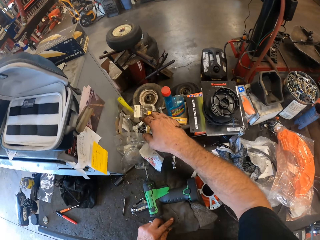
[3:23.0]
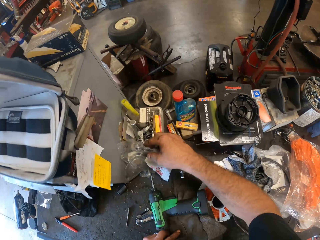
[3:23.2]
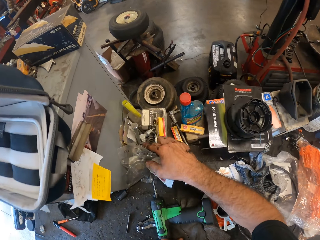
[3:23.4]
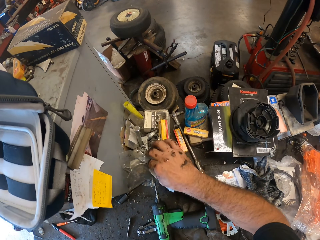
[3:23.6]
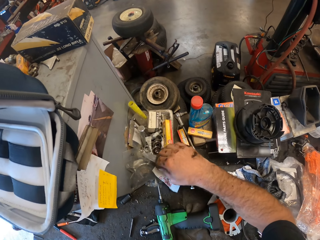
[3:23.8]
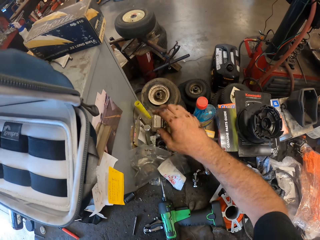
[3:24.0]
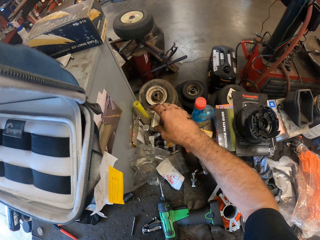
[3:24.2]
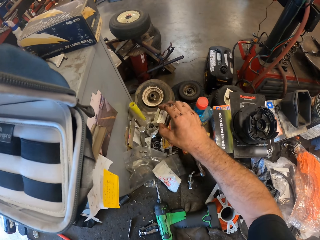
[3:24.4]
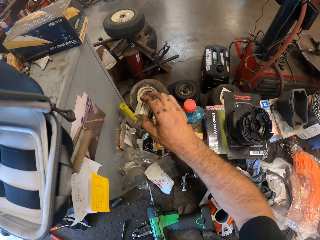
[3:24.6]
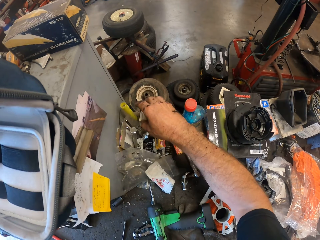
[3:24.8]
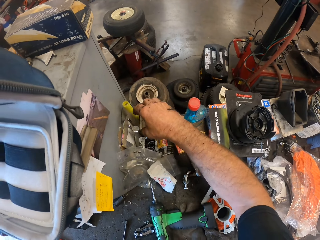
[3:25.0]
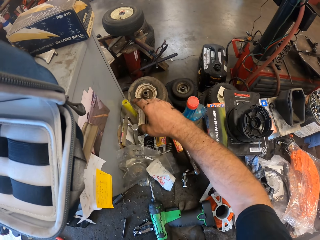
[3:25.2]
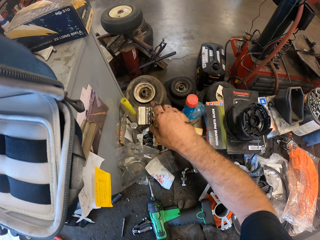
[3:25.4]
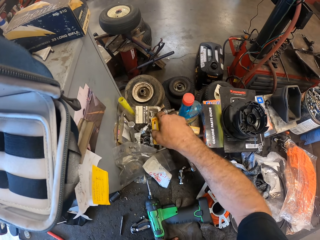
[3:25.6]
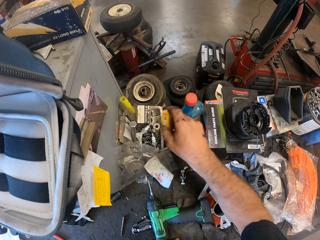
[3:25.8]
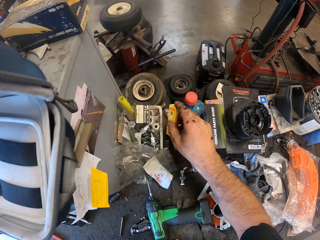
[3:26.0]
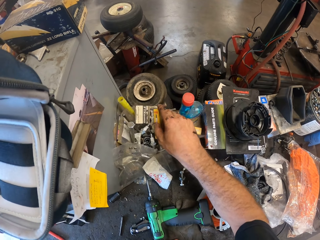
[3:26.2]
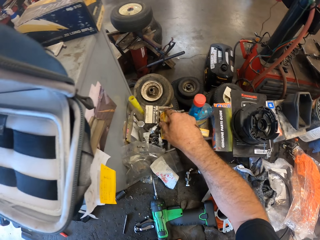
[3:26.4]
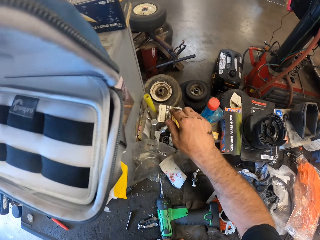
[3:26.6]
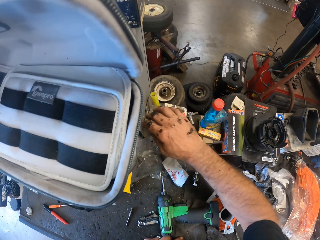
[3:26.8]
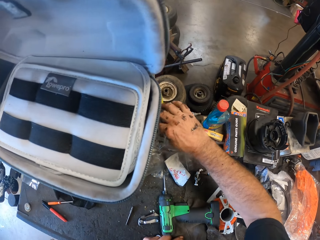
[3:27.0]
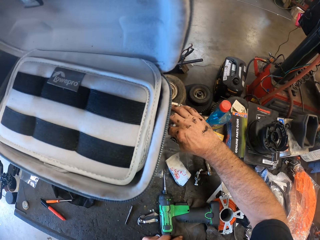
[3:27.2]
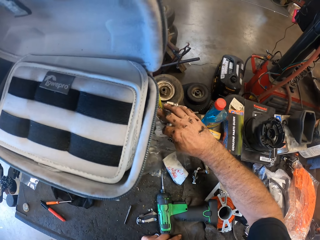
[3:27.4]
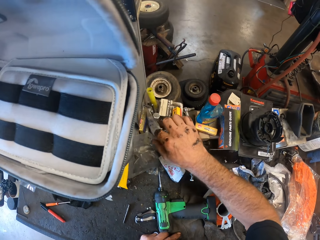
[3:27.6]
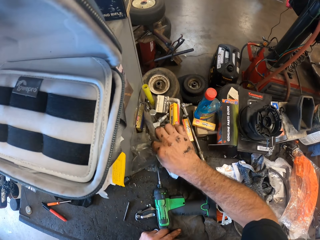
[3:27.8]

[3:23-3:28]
The camera wearer stretches the hand. They search tools on the table with the right hand.

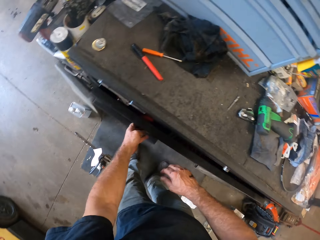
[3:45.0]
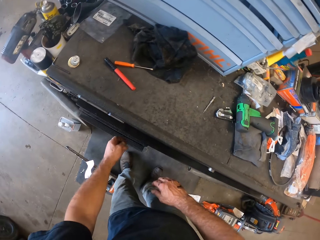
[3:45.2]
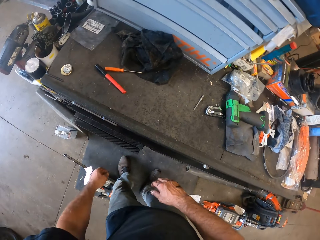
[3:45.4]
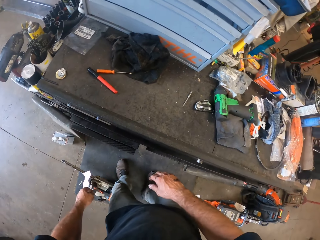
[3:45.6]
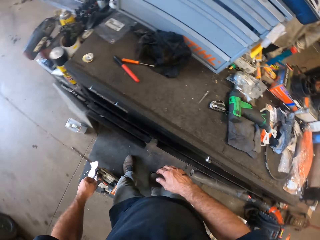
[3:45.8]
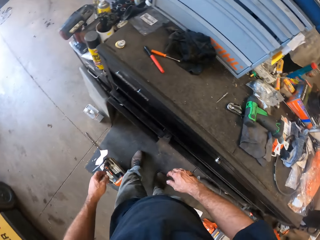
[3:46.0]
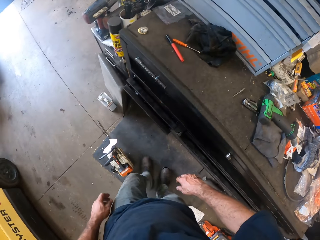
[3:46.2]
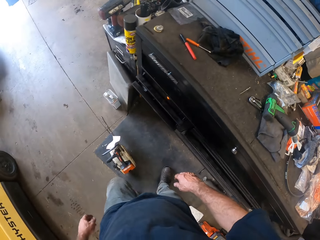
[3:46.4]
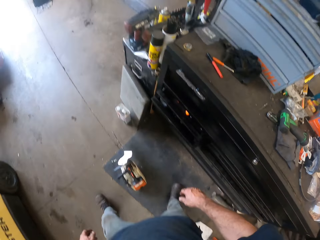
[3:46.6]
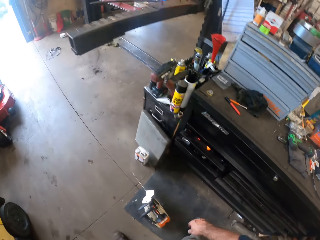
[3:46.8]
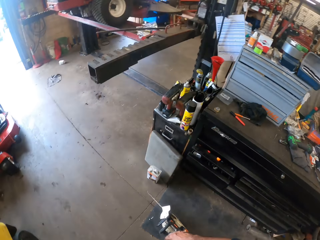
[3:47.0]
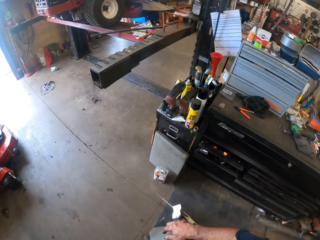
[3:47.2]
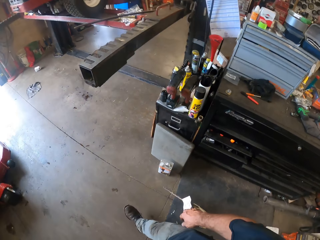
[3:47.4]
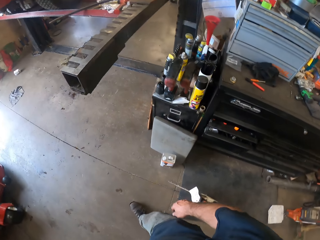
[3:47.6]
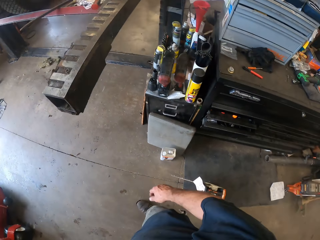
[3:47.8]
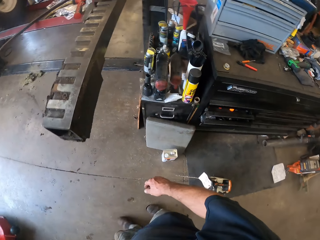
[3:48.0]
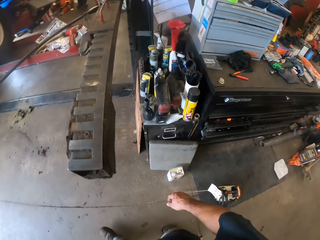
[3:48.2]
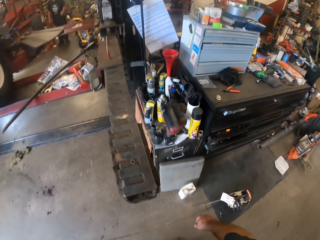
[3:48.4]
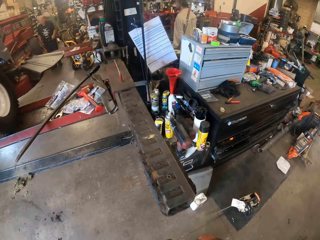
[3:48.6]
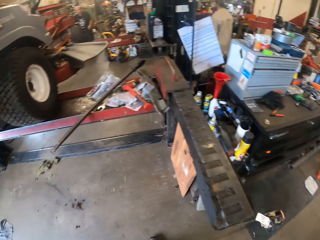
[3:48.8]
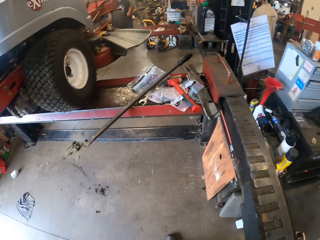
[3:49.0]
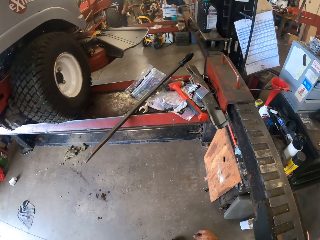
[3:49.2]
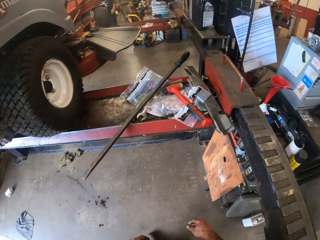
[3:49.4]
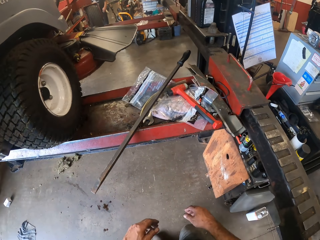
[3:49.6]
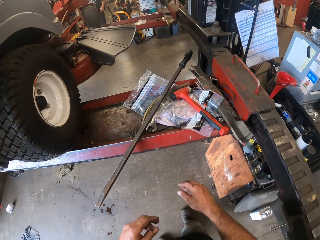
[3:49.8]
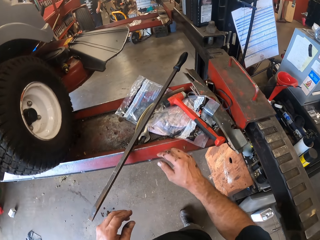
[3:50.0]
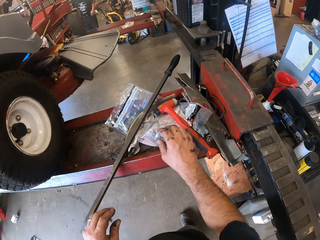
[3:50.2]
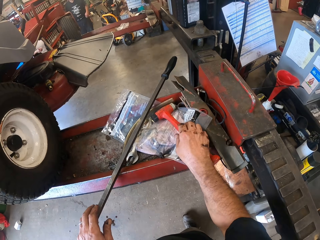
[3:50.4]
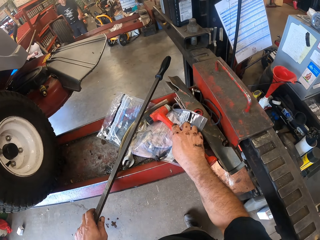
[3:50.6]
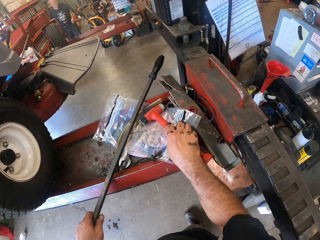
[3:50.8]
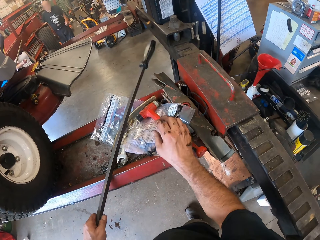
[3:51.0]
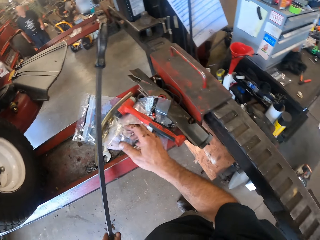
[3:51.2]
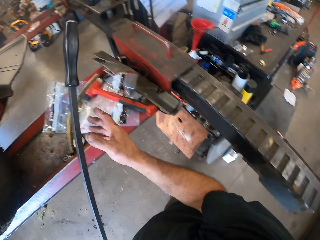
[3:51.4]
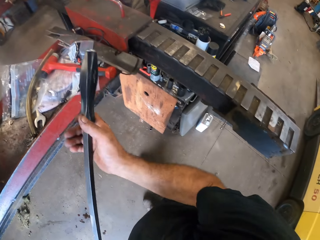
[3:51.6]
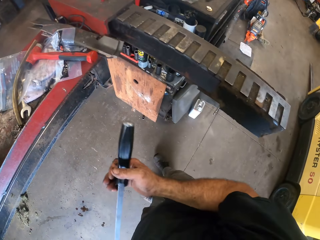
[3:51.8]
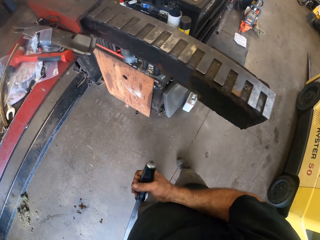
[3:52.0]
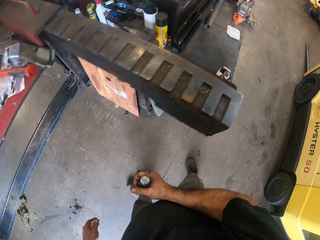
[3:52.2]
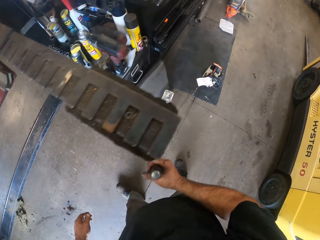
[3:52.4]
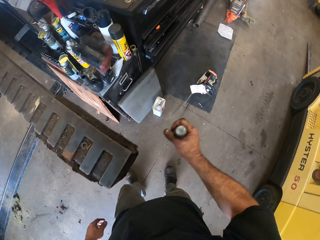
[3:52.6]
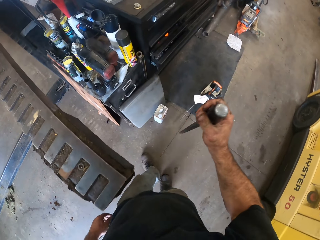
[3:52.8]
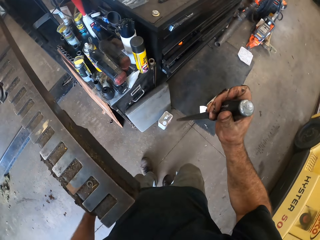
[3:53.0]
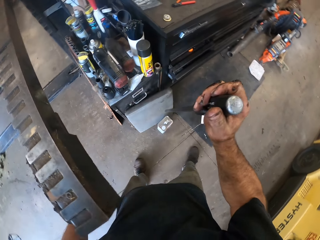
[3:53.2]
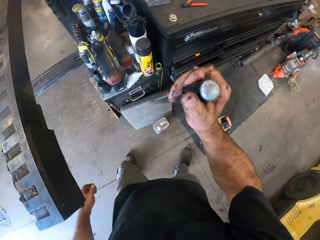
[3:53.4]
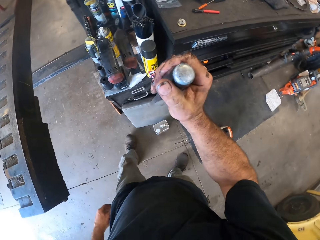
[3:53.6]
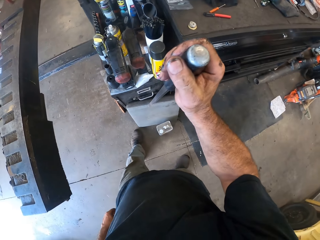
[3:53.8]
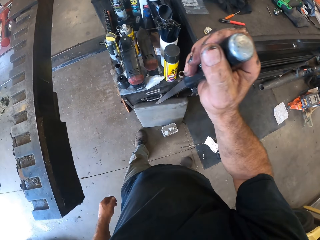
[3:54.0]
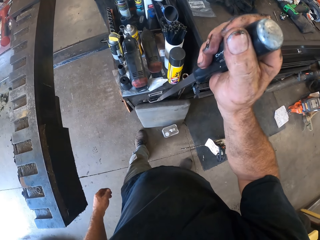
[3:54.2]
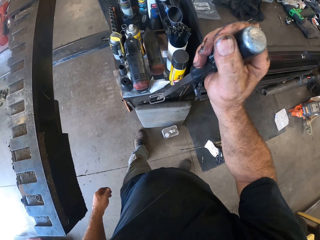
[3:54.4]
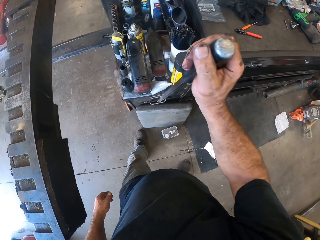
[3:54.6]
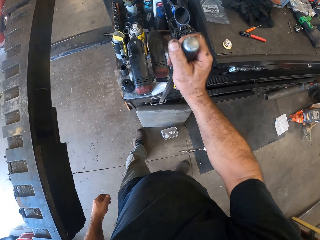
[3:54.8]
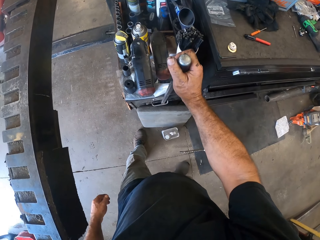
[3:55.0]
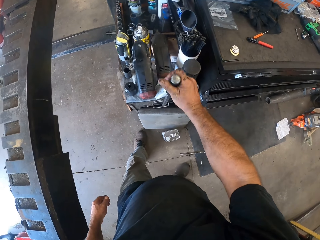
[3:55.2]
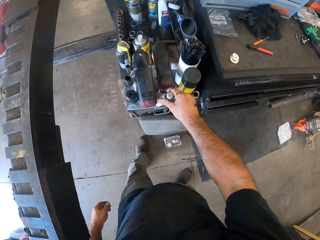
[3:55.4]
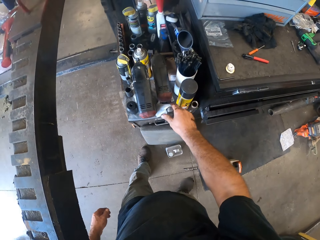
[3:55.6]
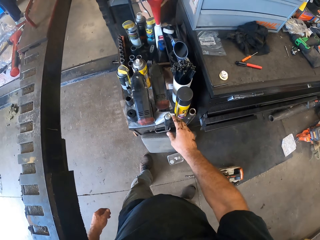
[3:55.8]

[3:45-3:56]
The camera wearer closes the drawer. He turns around and walks towards the lawn mower. He raises hands. He picks a long screw driver from the work bench with his left hand. He passes the long screw driver from his left hand to his right hand. He walks towards the tool box. He inserts the long screw driver in a handle. He puts something on the side of the tool box.

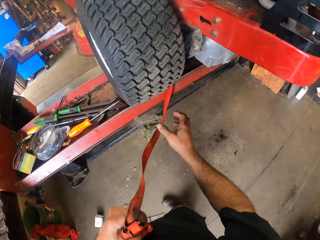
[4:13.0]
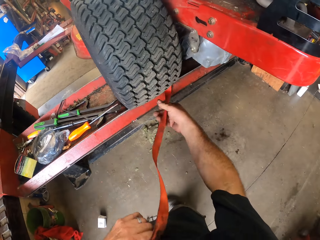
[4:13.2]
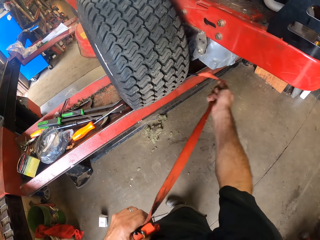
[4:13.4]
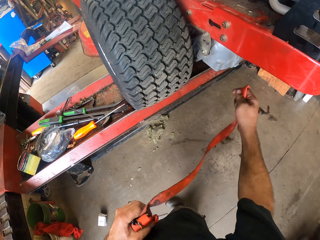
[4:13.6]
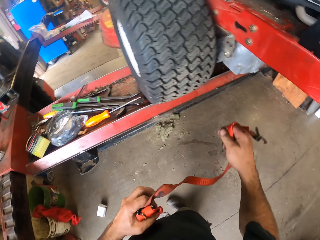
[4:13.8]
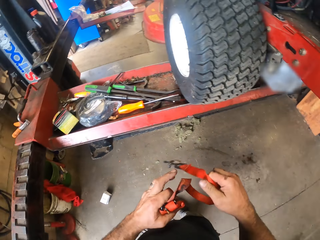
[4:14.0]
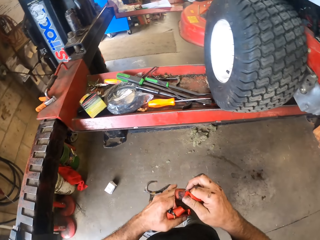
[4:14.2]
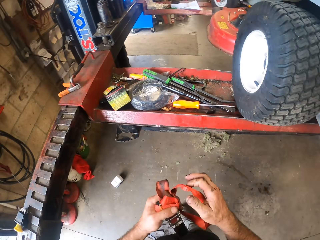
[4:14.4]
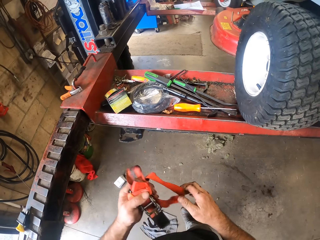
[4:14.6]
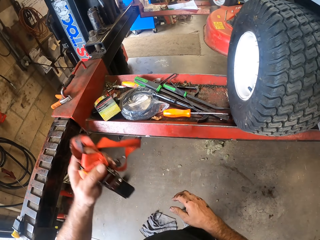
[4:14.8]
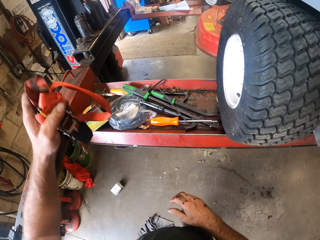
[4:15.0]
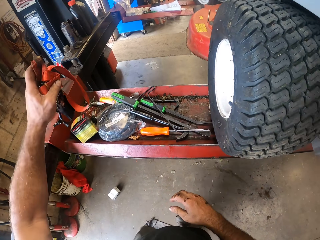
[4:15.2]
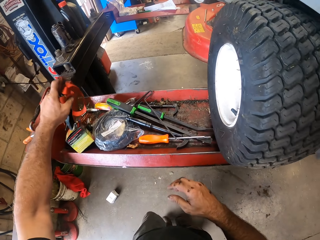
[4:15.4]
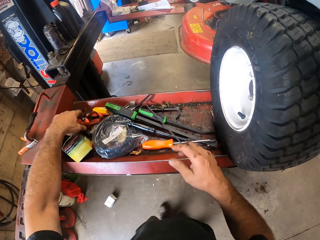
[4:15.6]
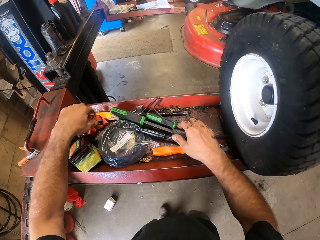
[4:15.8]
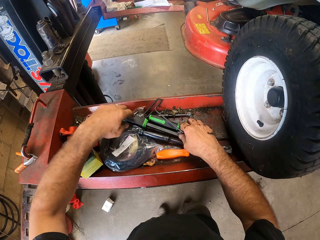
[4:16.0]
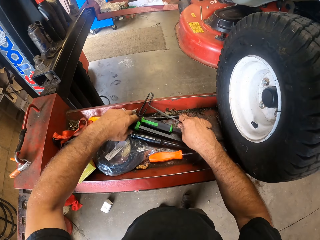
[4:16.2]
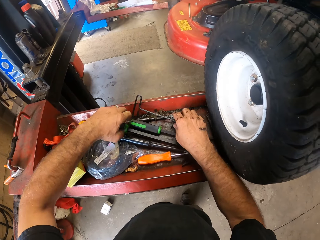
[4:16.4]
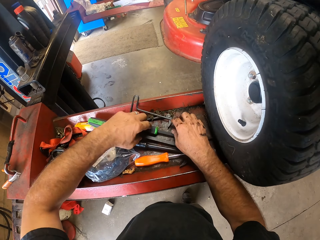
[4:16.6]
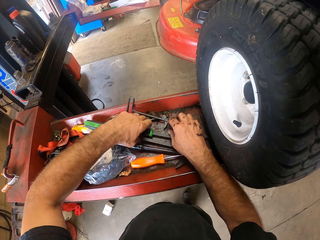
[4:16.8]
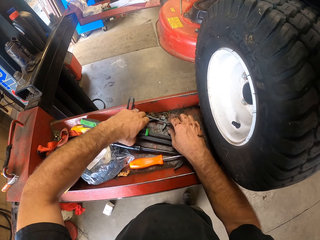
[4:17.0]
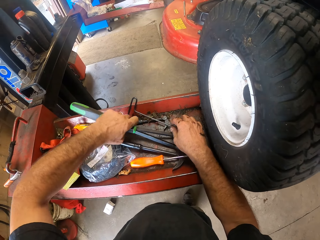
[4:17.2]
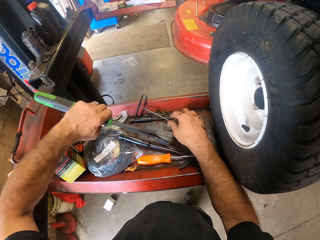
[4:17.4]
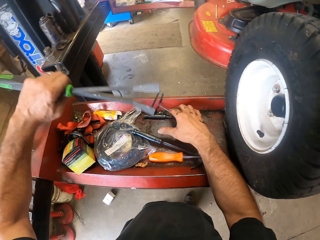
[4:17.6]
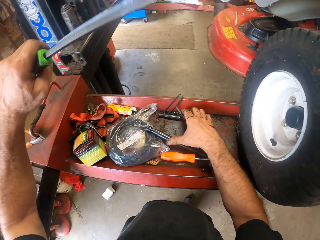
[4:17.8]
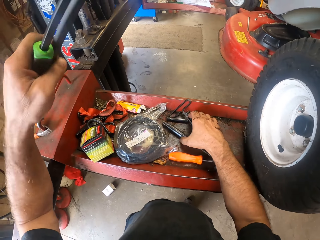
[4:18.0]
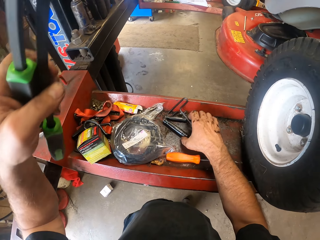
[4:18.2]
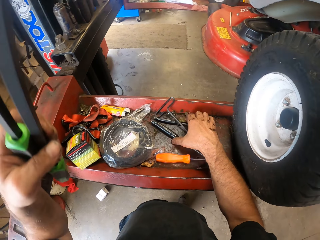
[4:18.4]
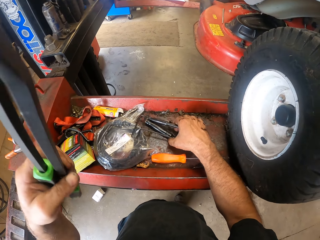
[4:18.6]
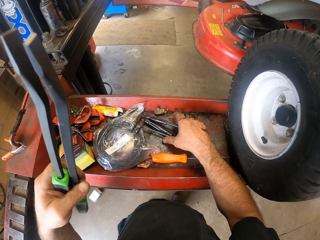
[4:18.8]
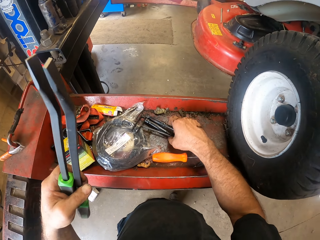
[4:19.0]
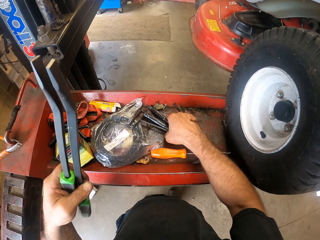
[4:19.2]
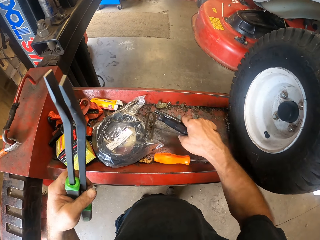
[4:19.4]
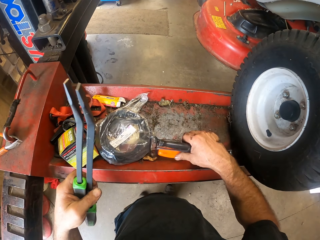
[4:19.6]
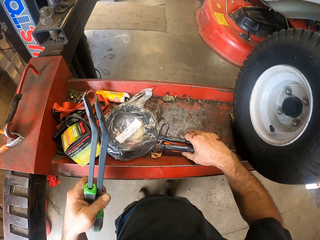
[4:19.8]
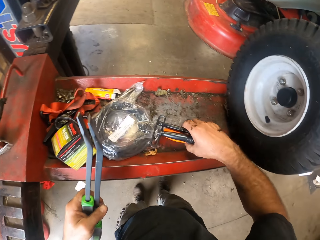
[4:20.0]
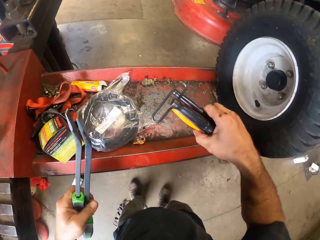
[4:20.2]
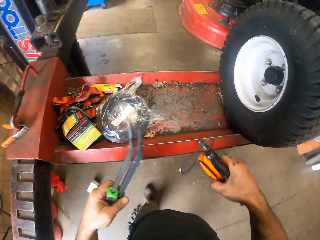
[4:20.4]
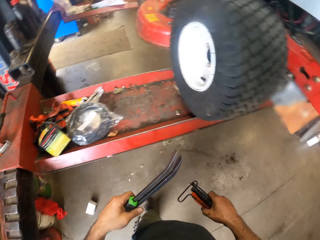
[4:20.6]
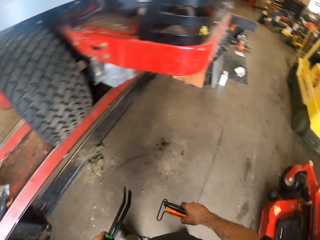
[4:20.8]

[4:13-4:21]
The camera wearer pulls the rope. He drops the strap and small rod on the work bench with his left hand. He puts the rope on the hydraulic lifter. He picks a crowbar from the work bench with his left hand. He picks screw drivers and a hook from the work bench with his right hand.
